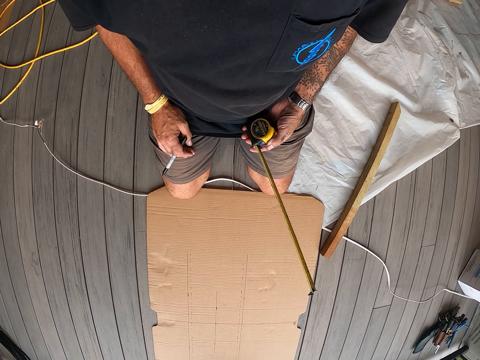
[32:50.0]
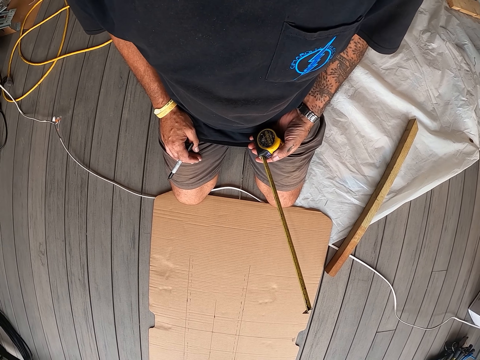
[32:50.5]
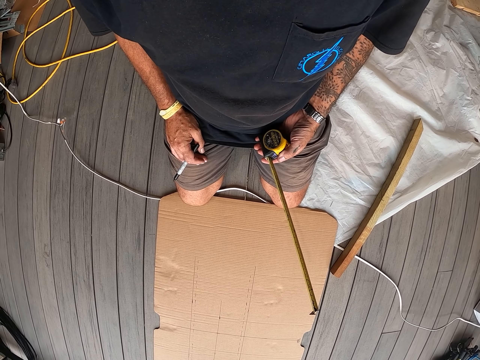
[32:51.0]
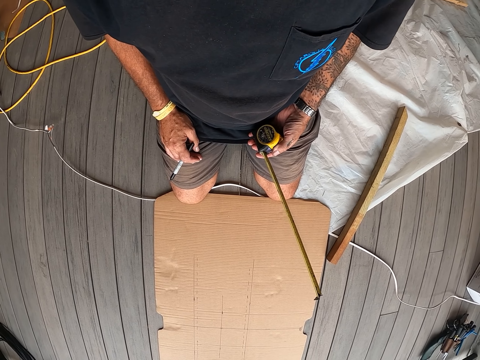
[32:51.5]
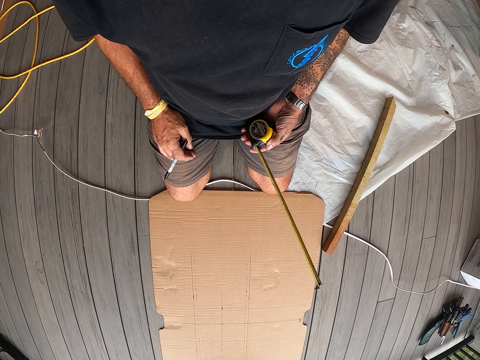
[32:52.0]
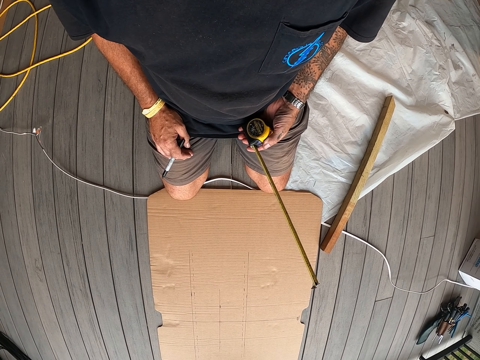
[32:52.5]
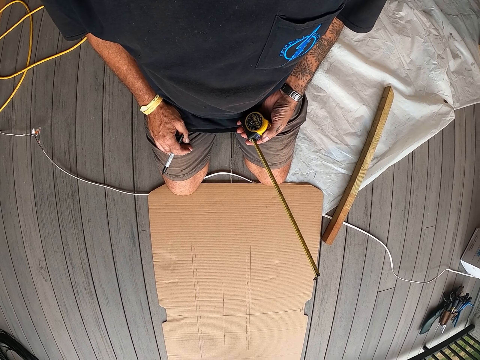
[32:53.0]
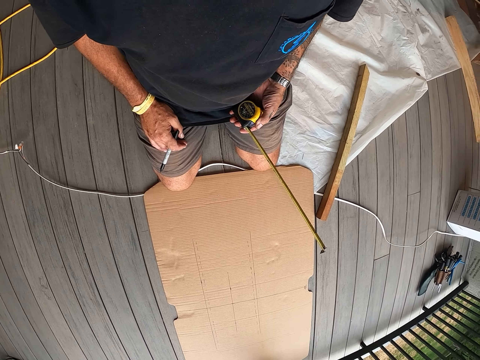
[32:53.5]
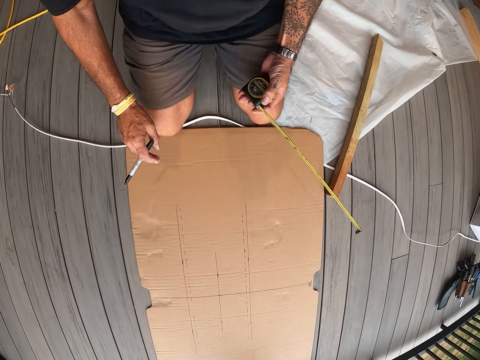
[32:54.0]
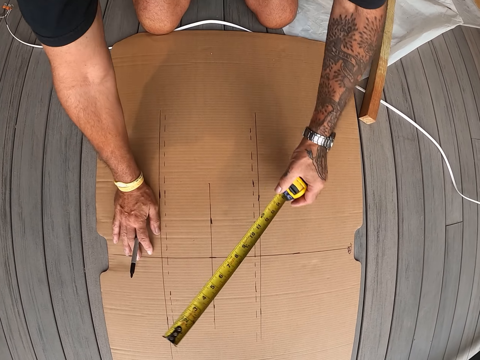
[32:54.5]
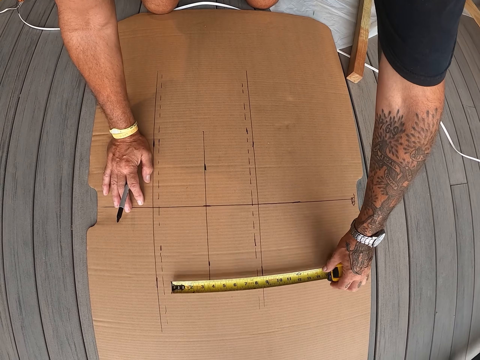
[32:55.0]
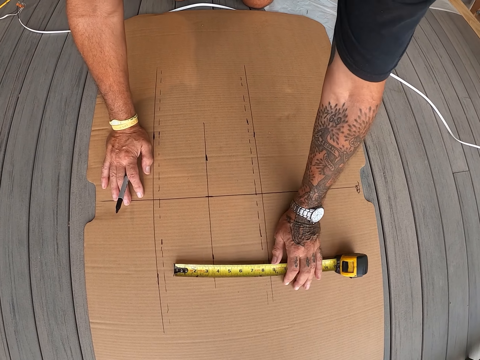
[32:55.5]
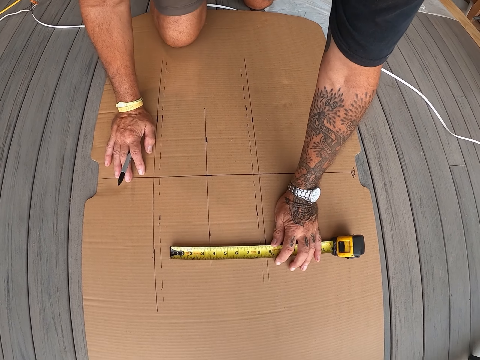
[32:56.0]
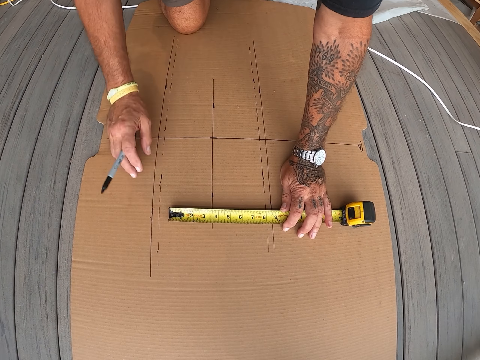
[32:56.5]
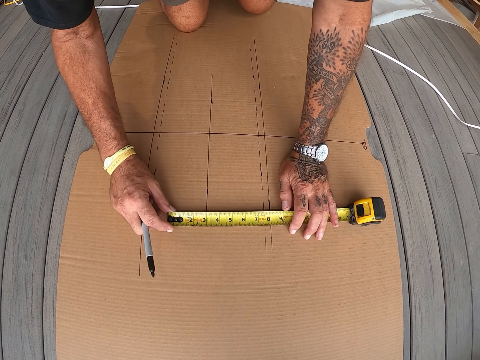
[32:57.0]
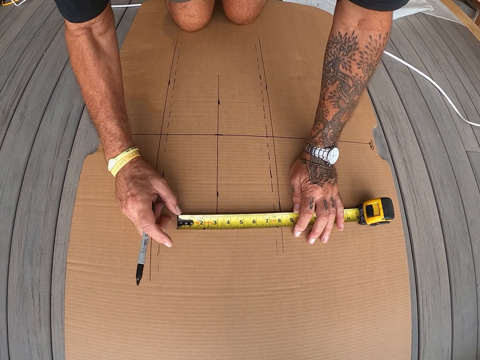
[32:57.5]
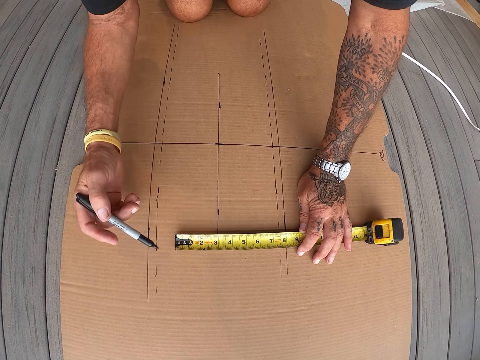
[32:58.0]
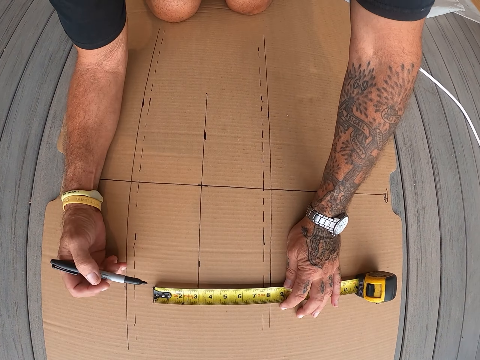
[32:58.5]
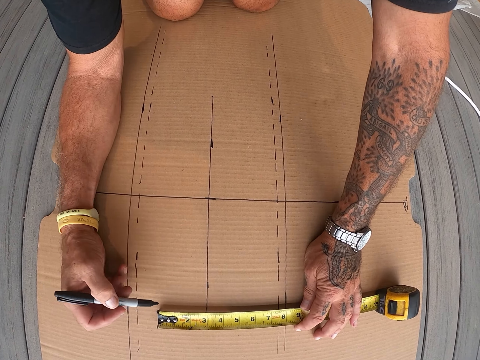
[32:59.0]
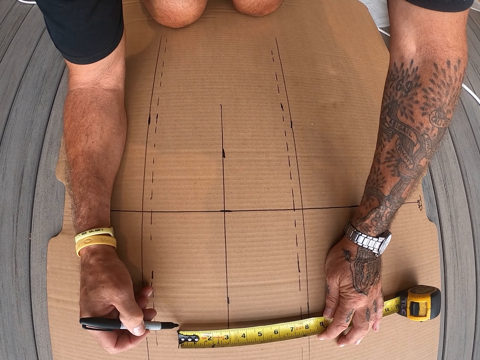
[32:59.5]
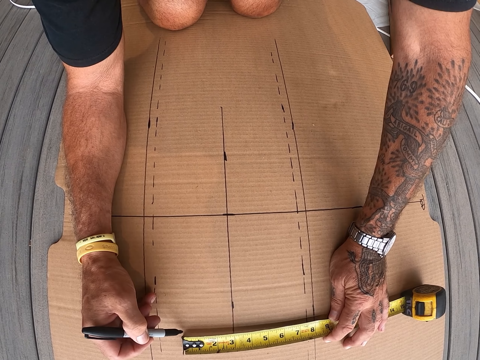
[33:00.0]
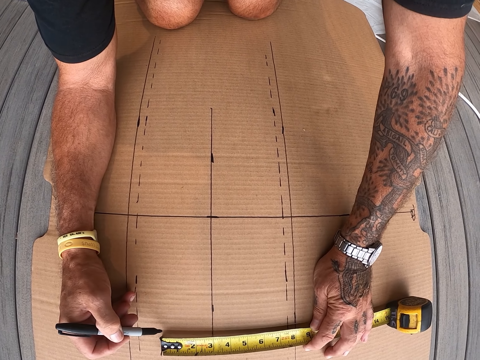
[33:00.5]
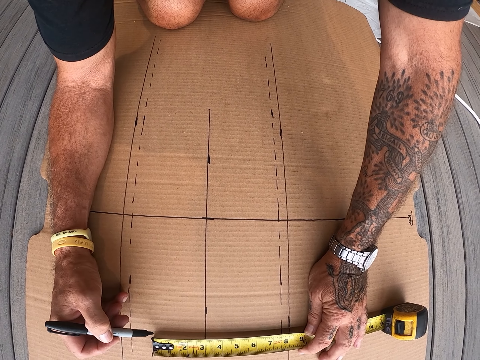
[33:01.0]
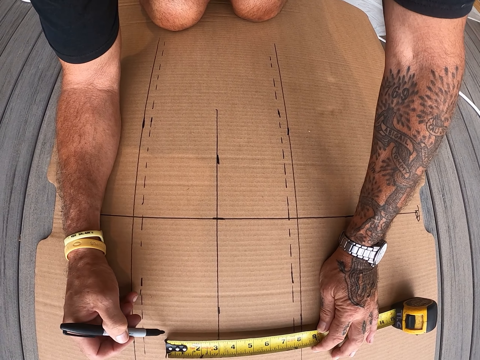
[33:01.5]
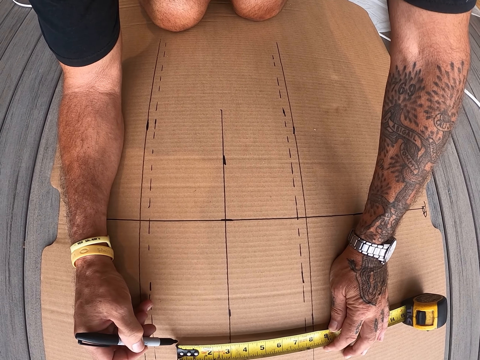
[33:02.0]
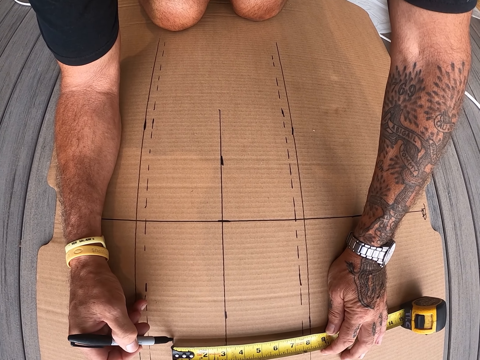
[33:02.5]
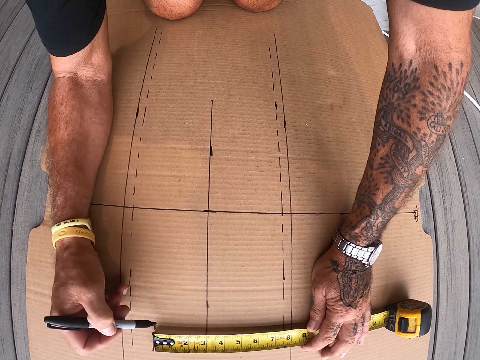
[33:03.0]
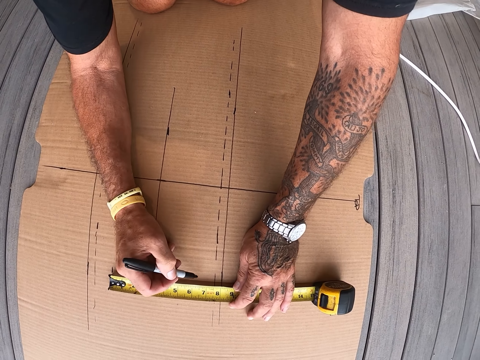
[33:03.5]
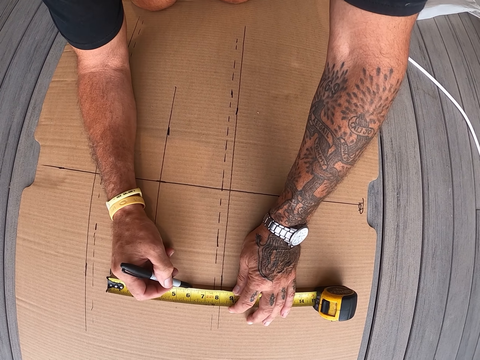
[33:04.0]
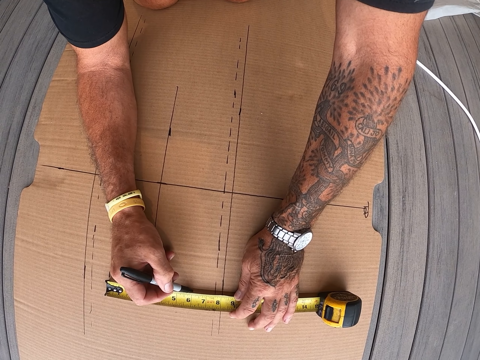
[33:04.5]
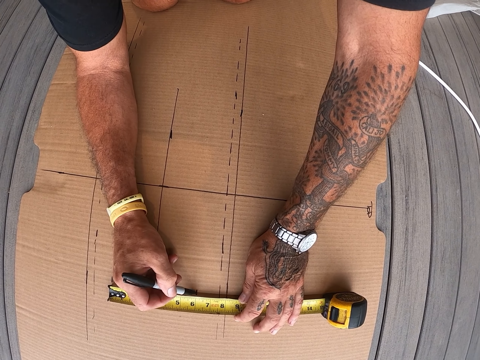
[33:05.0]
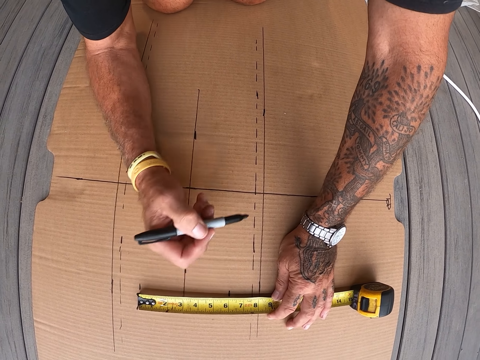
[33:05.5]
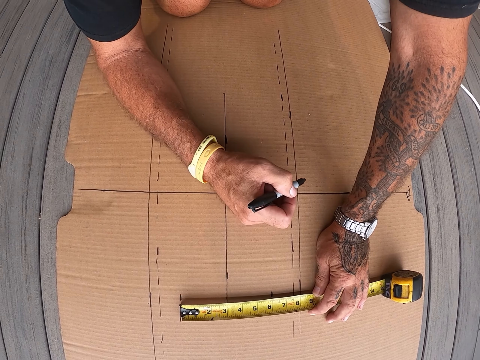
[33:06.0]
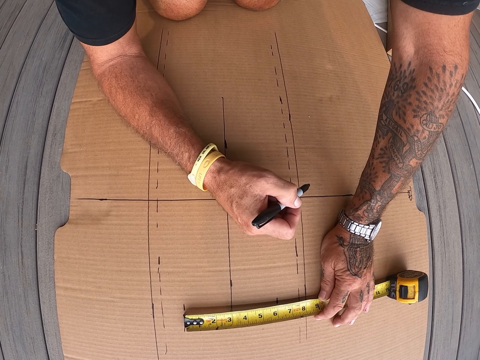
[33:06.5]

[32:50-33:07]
The camera wearer stares at the cardboard on the floor. They measure the cardboard with a tape measure. They stare at the tape measure on the cardboard. They mark on the cardboard with a mark pen.

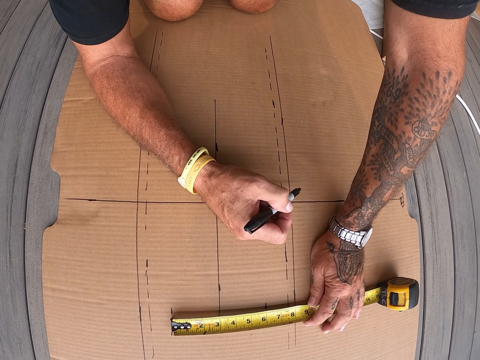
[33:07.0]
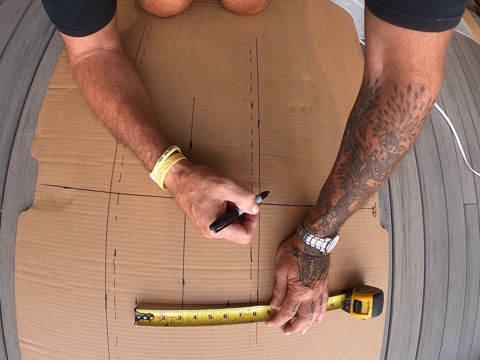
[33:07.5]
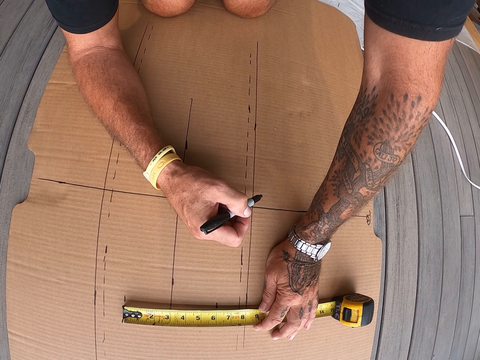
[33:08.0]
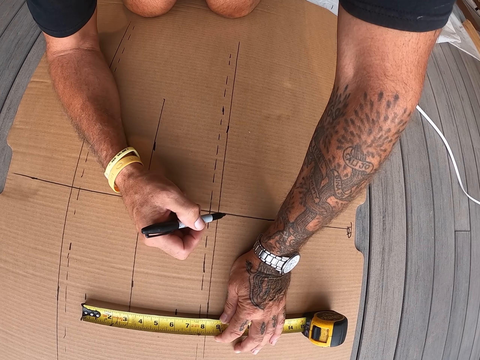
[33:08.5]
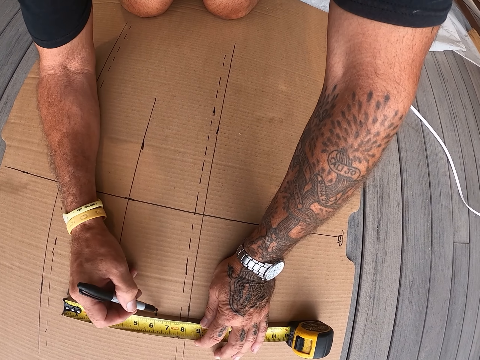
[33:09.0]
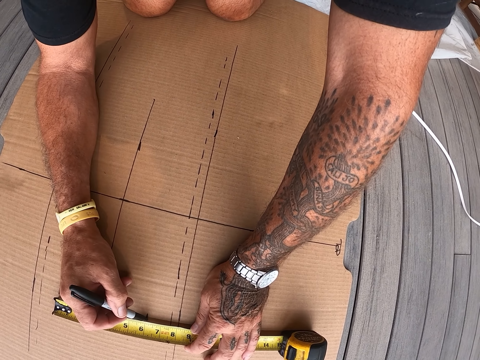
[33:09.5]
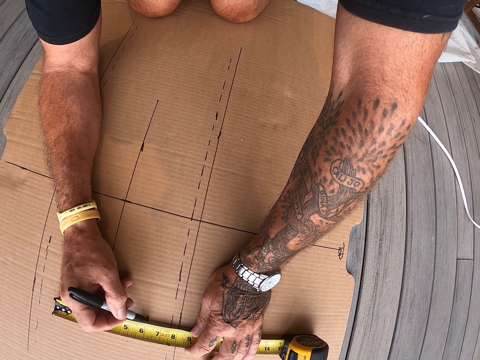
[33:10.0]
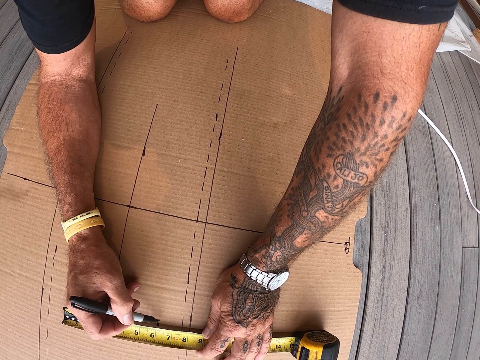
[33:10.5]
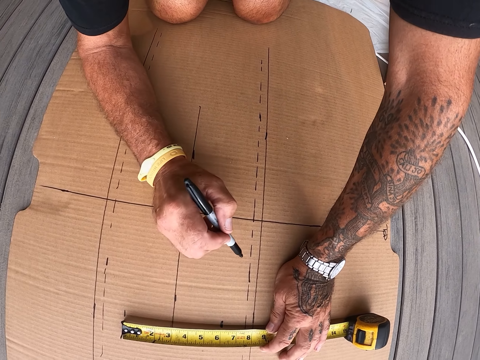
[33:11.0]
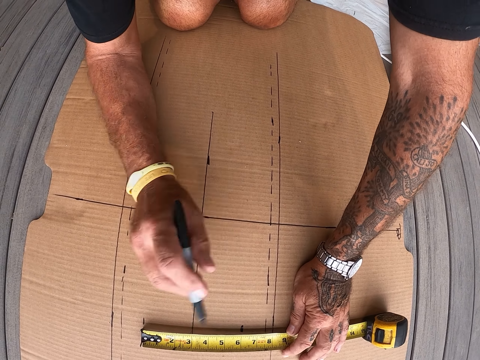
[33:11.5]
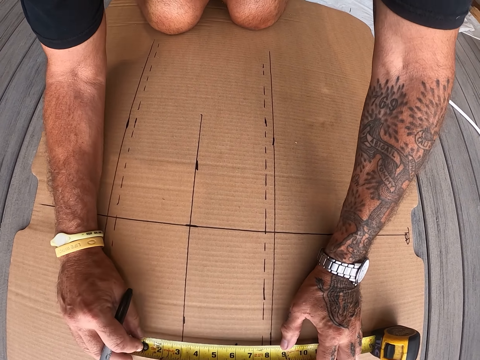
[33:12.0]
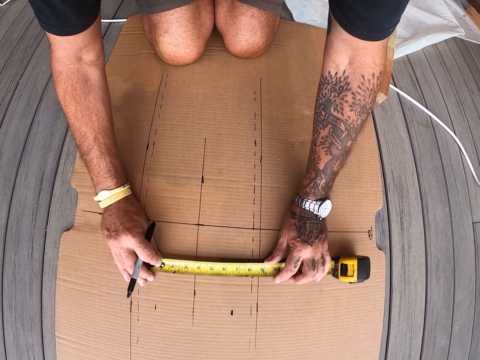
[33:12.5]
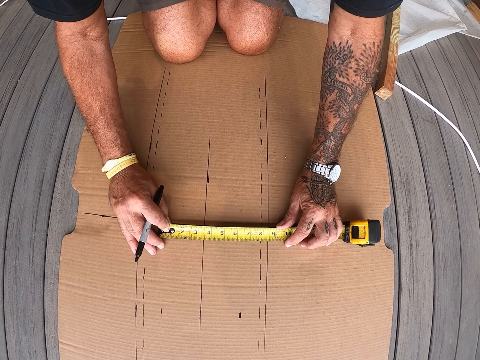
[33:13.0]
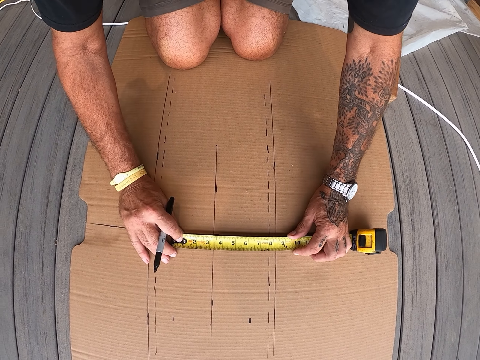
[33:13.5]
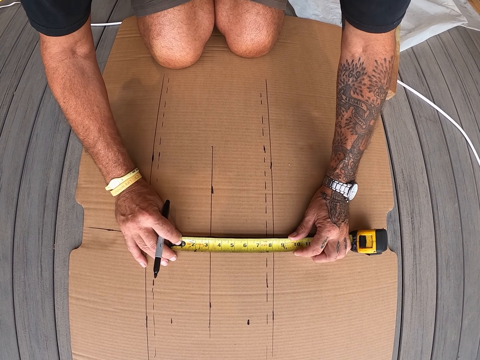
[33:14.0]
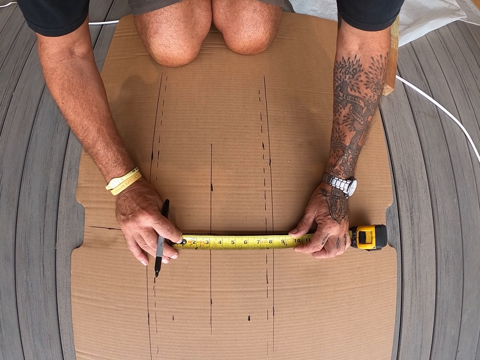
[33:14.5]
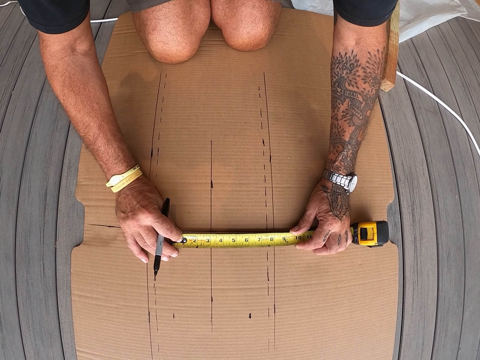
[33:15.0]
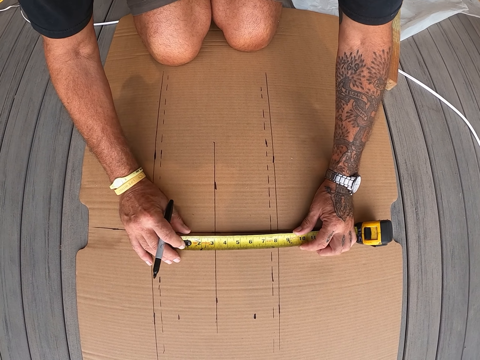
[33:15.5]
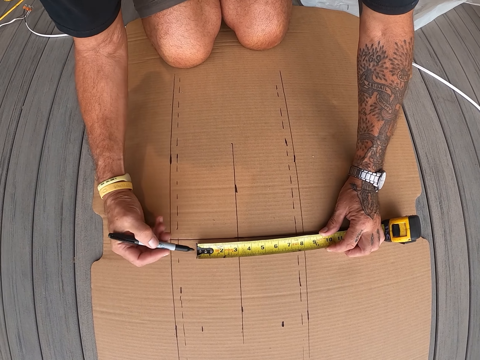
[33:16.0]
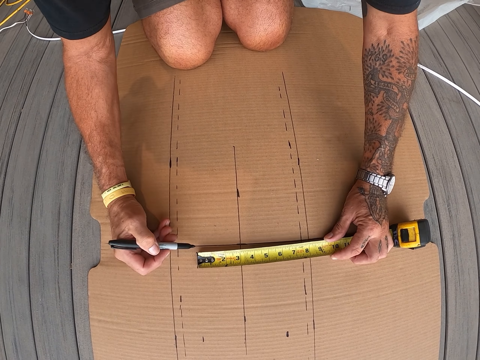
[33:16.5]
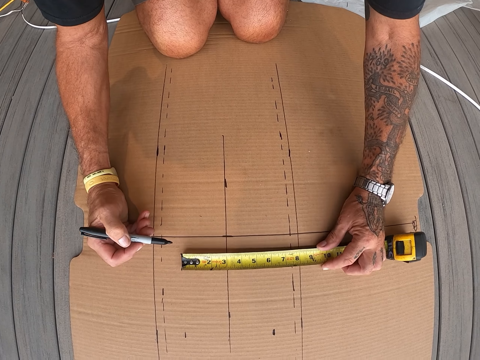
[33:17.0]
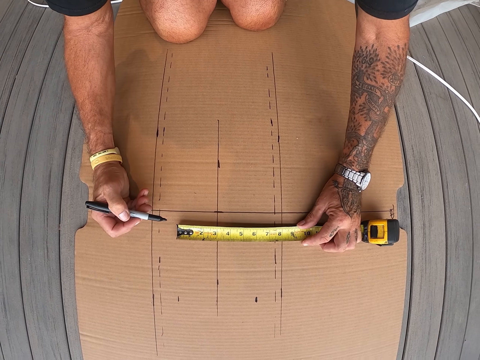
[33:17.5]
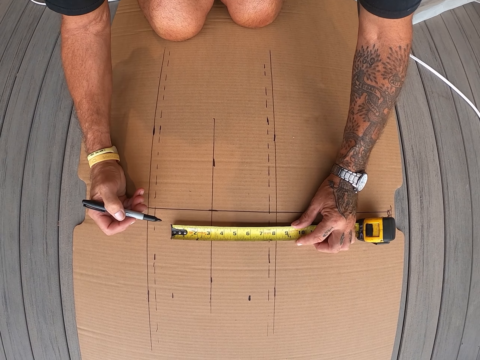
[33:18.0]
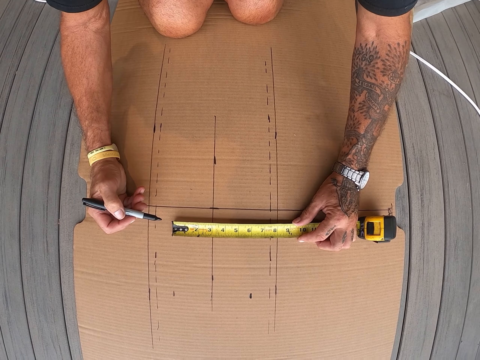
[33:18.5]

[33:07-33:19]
The camera wearer moves the tape measure on the cardboard. They stare at the tape measure on the cardboard.
